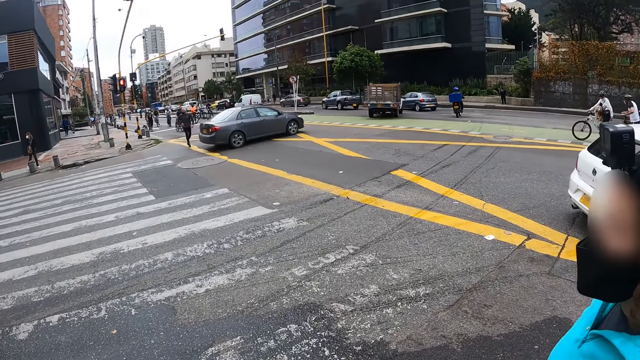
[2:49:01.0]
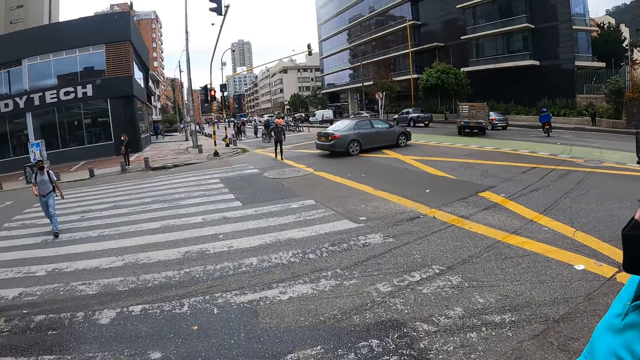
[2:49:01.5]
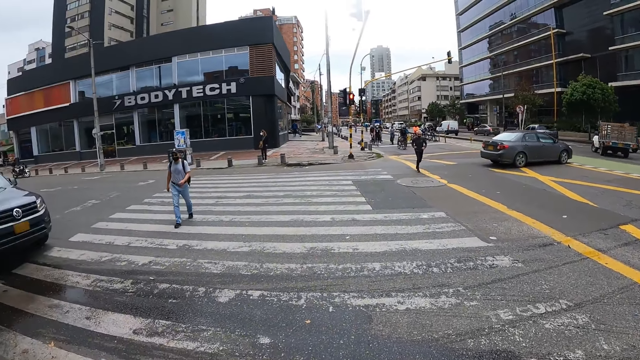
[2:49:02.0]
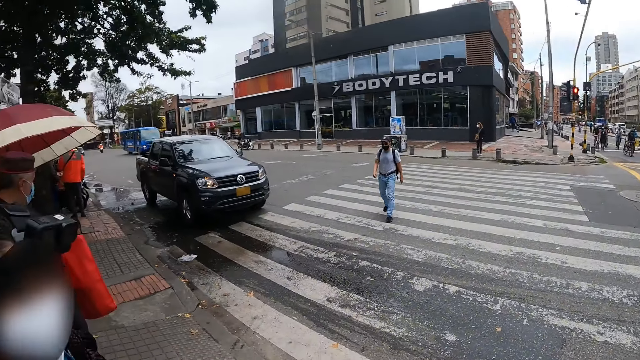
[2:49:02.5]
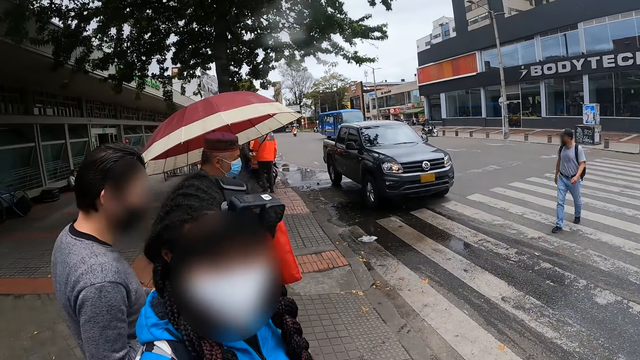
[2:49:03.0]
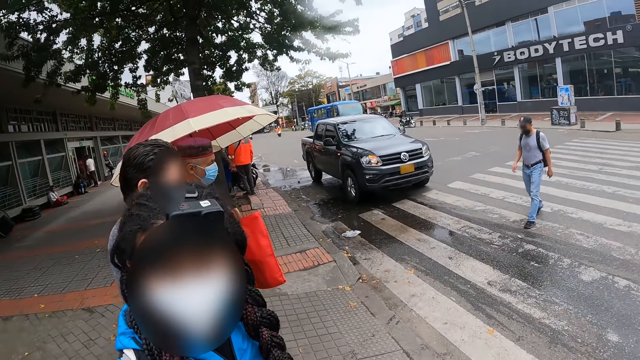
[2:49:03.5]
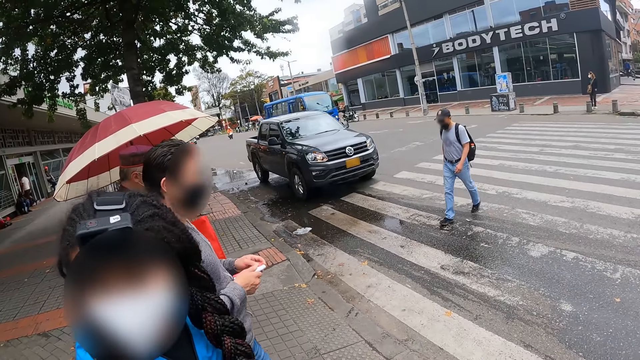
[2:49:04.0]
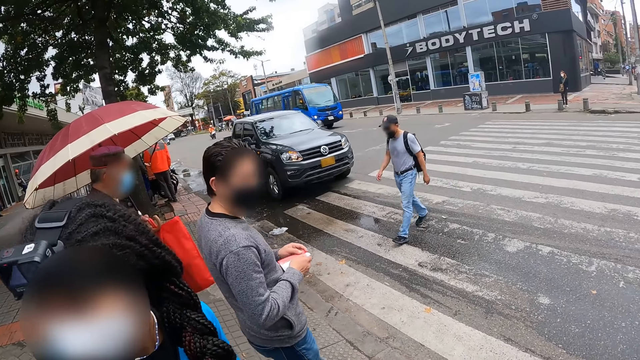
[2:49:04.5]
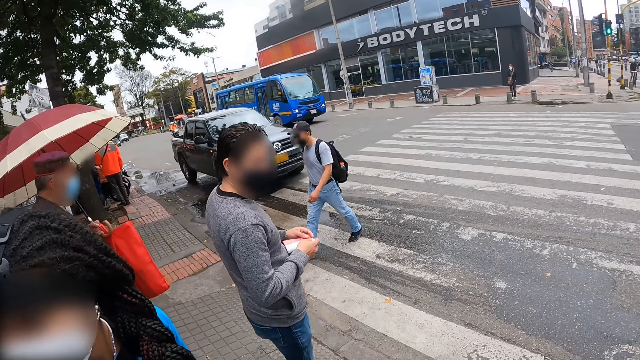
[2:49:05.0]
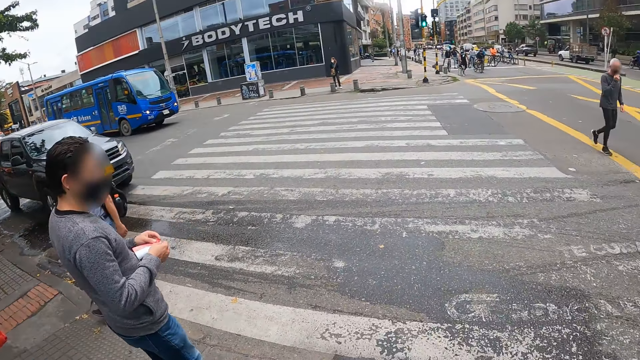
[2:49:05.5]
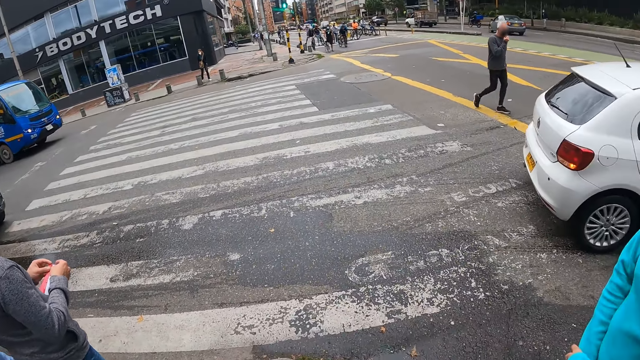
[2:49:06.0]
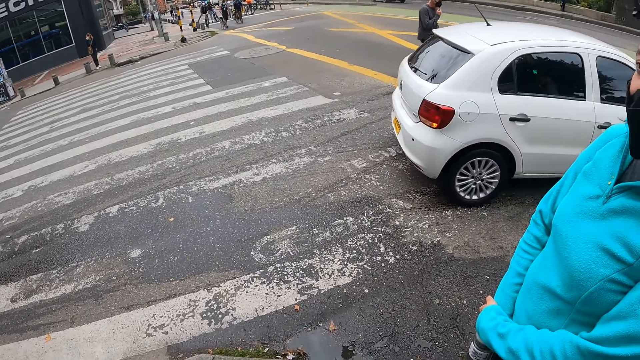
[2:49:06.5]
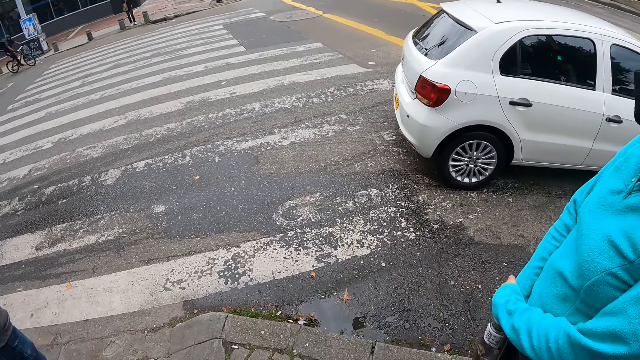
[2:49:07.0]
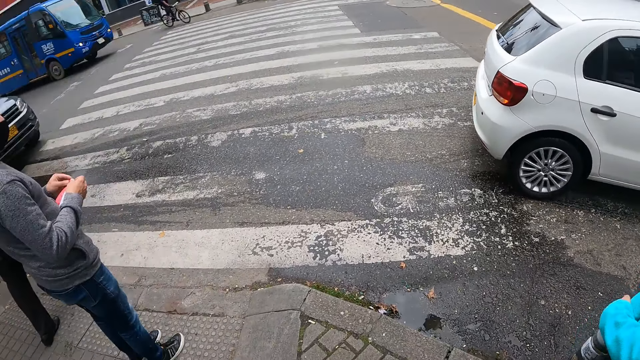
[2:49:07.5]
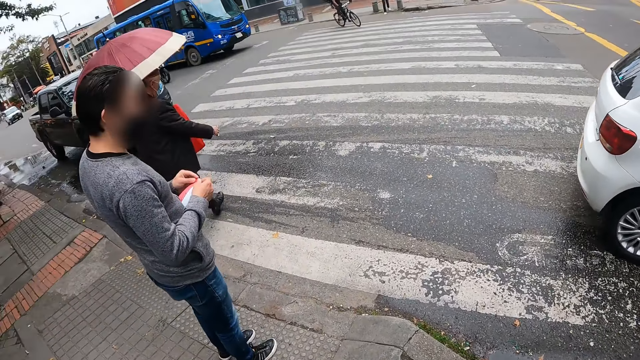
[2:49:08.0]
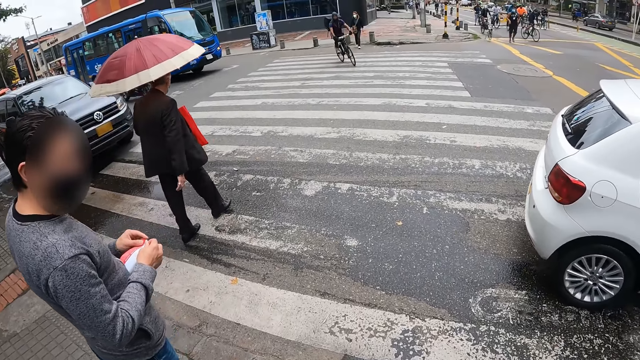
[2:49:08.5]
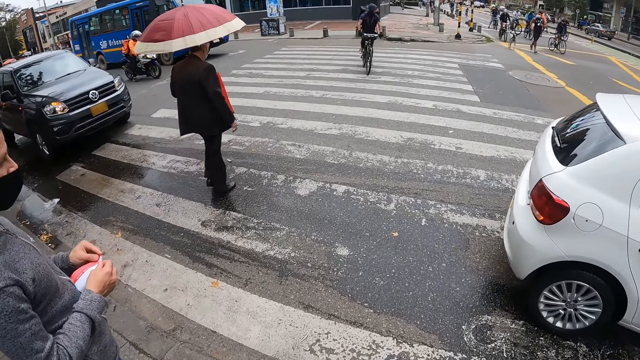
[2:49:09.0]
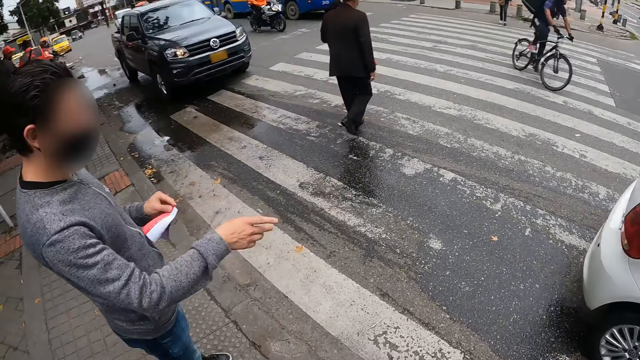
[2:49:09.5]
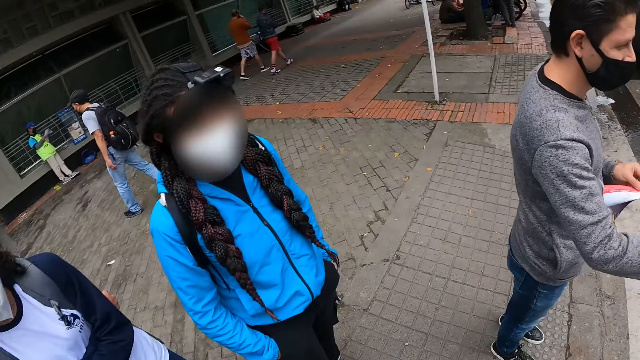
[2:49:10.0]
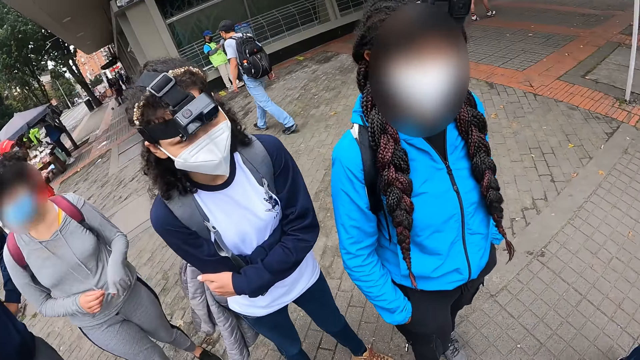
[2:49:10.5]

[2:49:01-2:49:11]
The camera wearer stops by the zebra crossing.

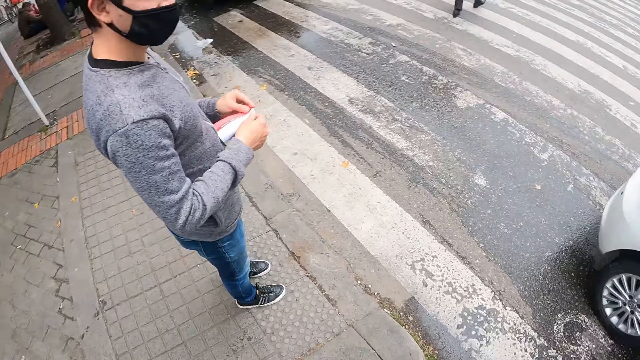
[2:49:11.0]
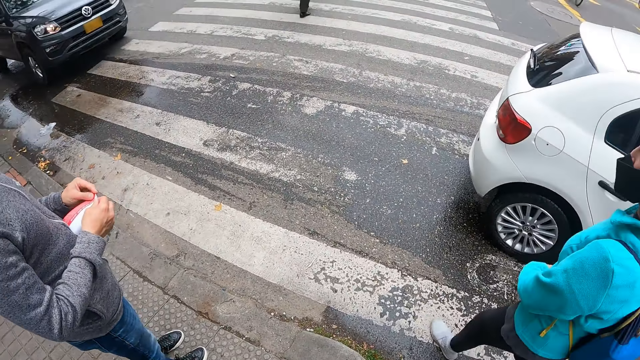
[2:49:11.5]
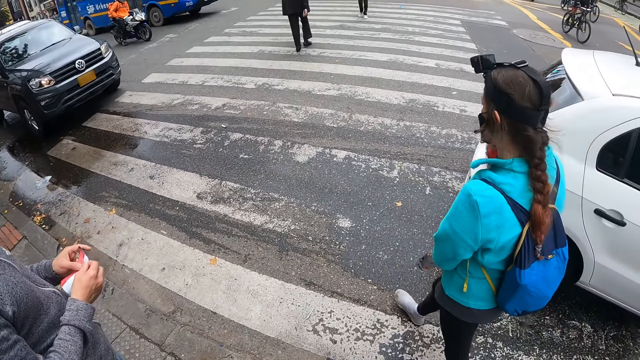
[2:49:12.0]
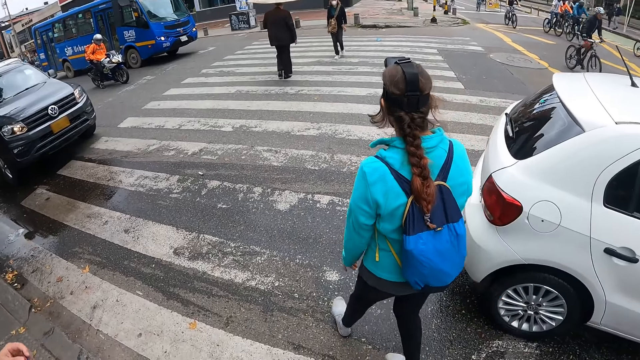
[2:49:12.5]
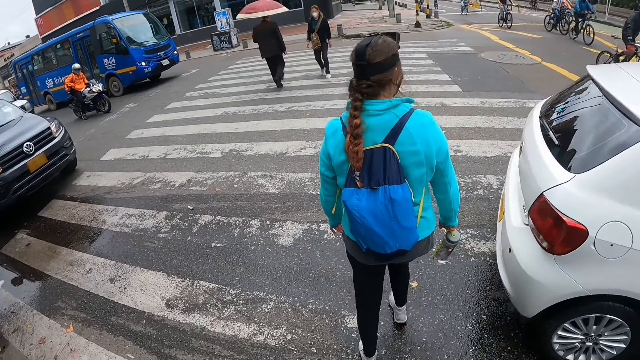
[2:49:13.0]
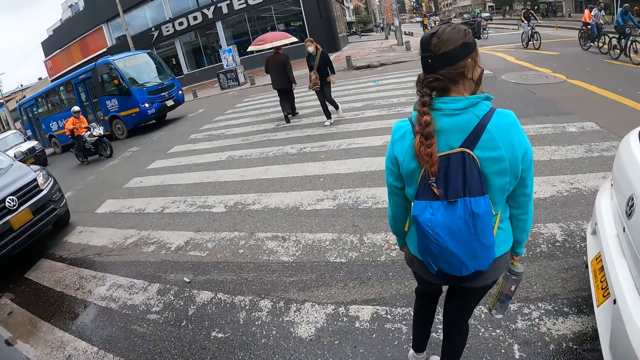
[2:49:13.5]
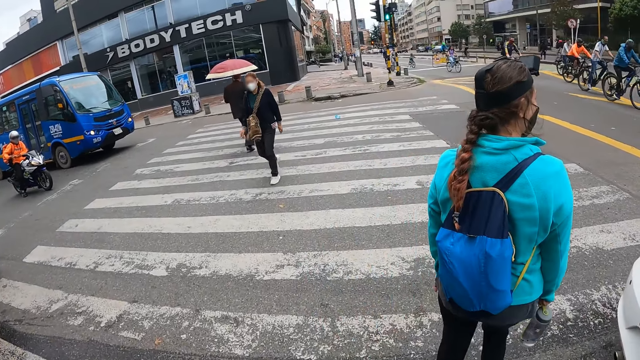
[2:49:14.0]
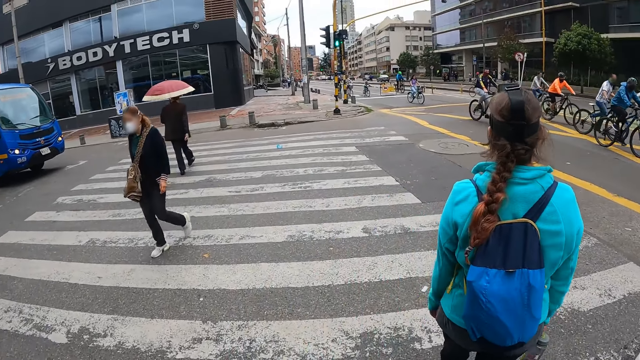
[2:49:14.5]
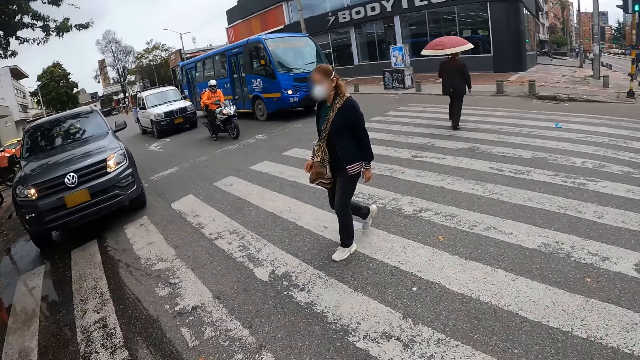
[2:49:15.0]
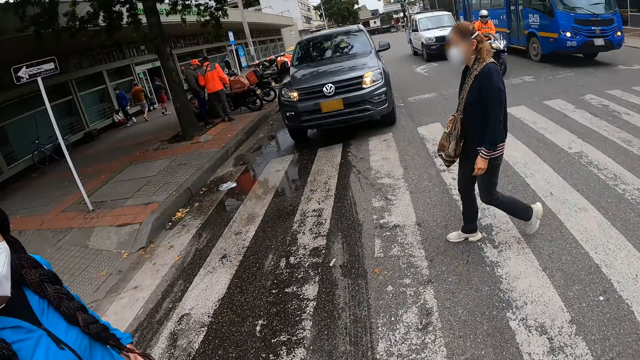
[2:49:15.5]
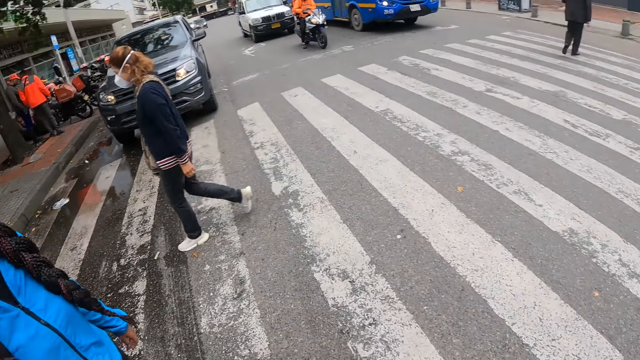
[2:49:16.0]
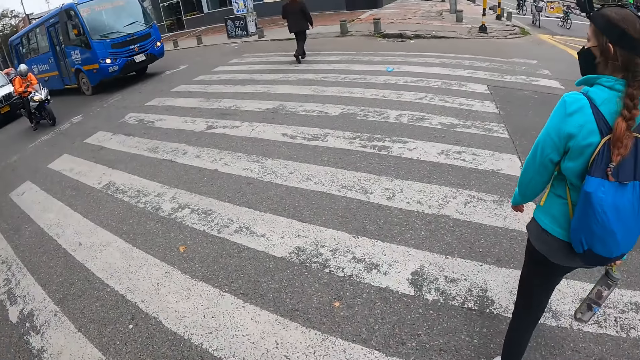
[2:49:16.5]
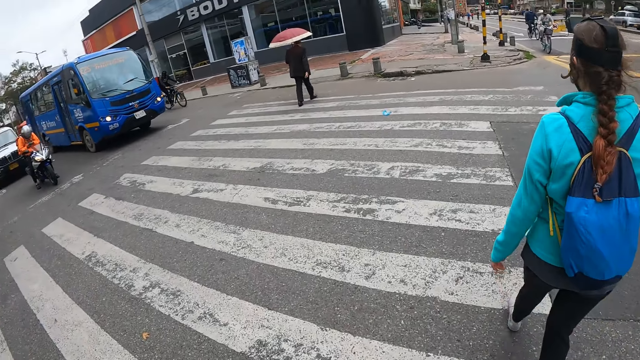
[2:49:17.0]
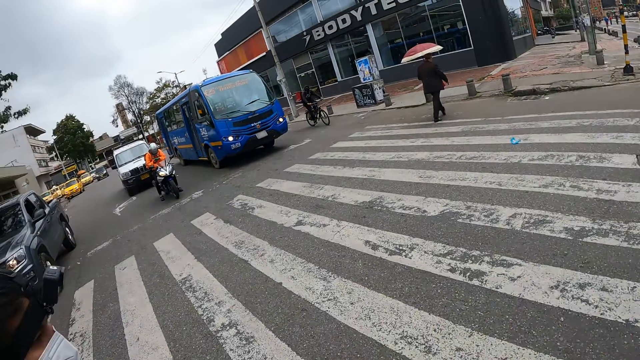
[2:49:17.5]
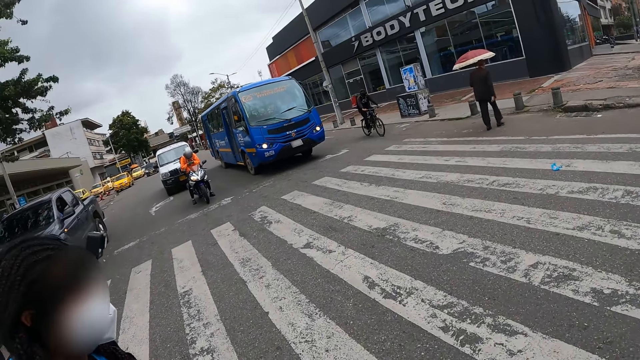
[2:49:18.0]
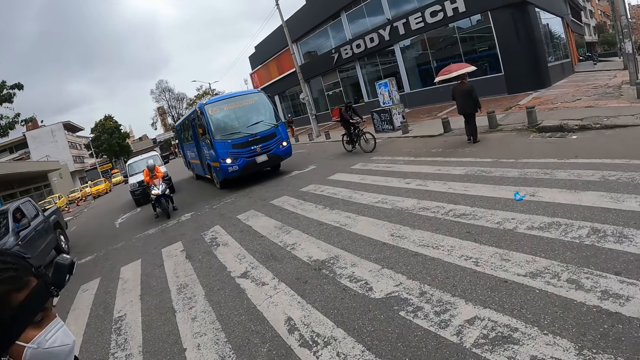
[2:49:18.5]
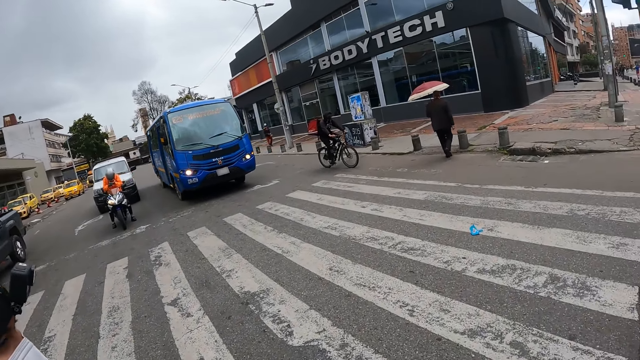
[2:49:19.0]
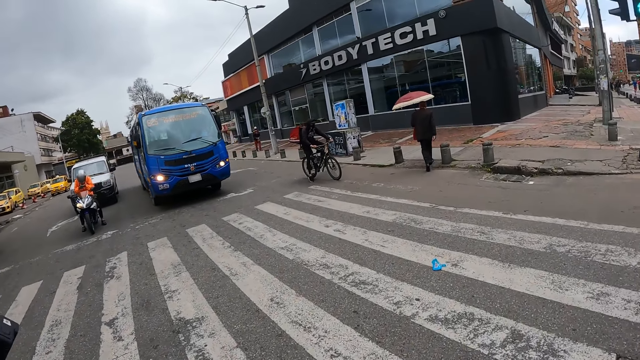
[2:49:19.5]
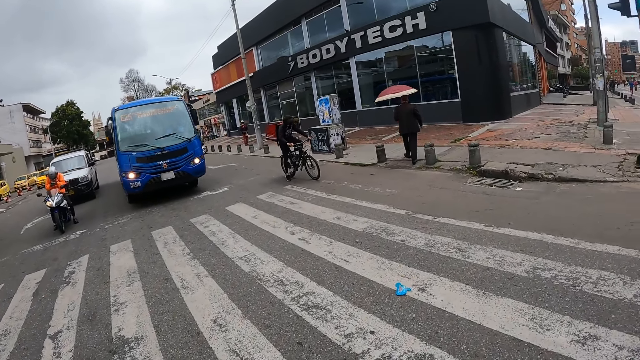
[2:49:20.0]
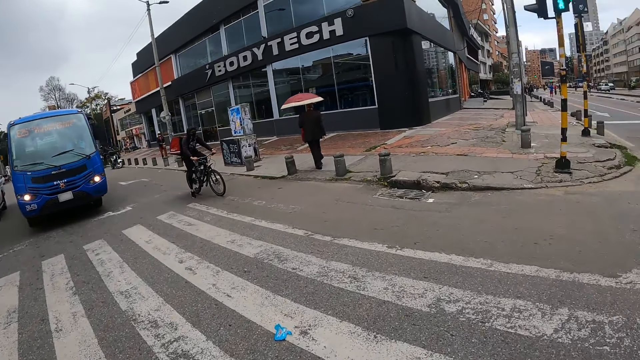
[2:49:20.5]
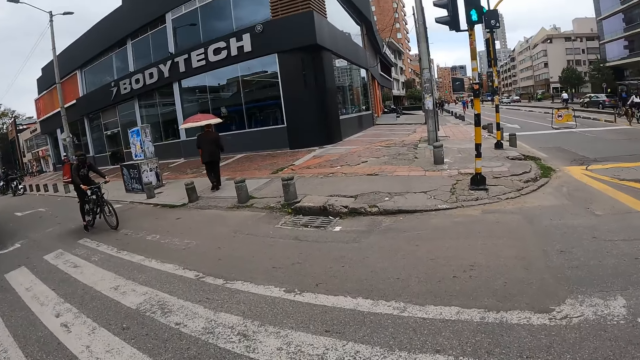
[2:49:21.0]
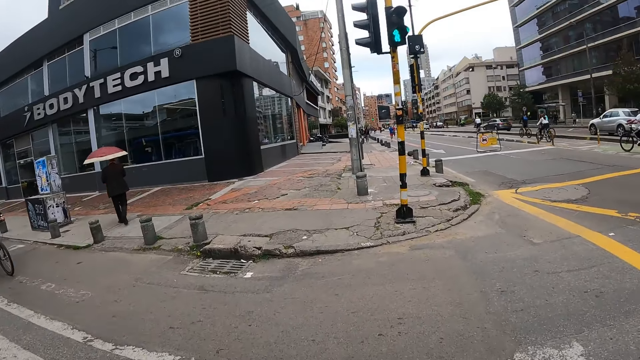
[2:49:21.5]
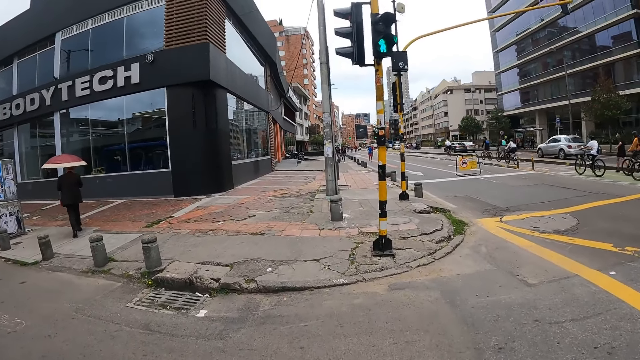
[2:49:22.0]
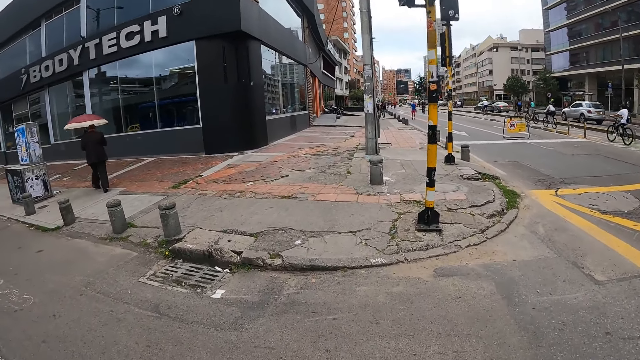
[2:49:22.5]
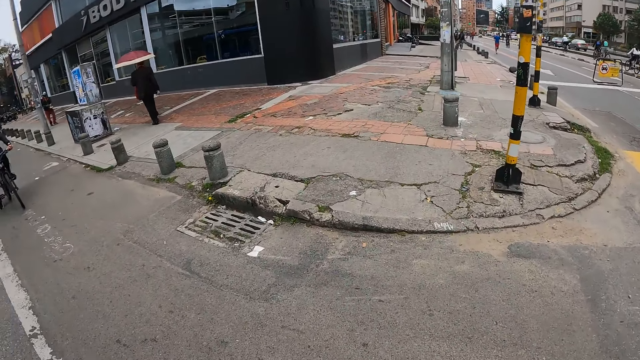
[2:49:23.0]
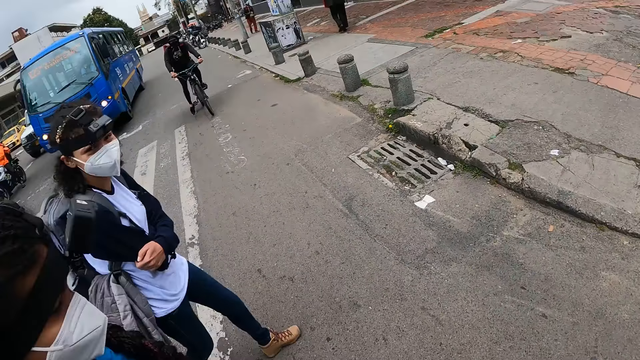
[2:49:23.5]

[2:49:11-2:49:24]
The camera wearer crosses a road with the girl, another girl, and a third girl.
